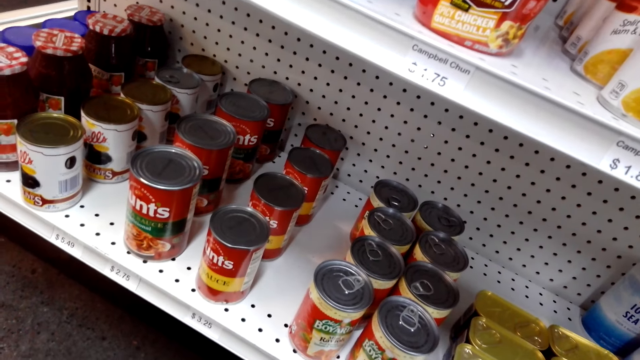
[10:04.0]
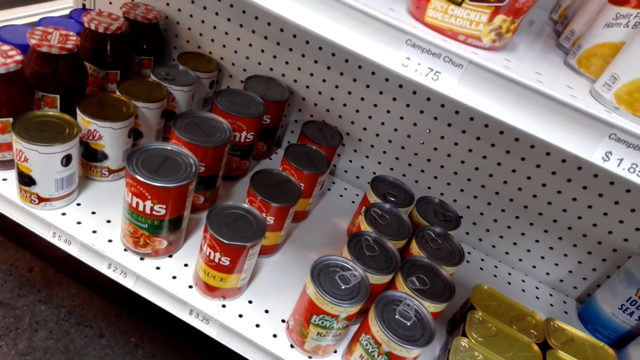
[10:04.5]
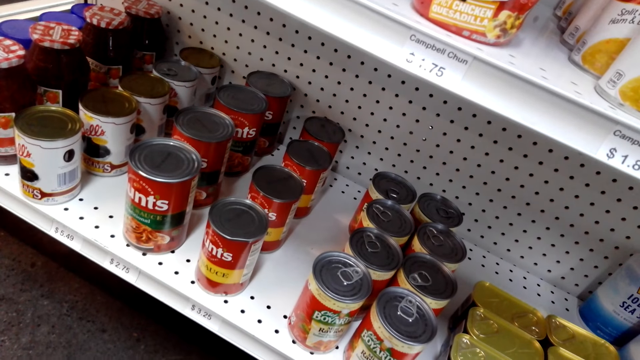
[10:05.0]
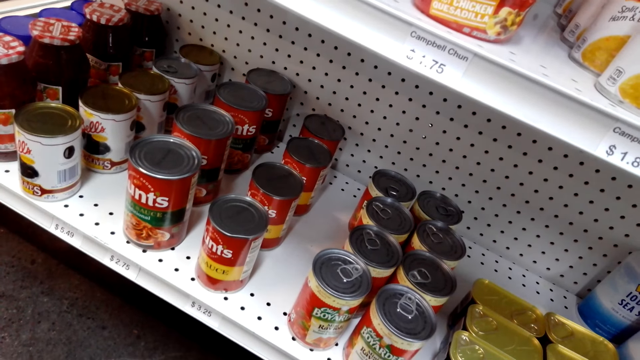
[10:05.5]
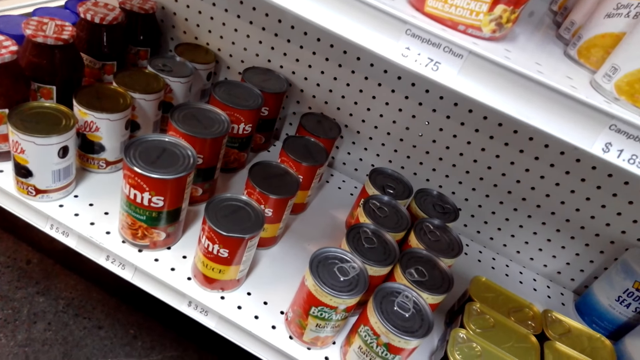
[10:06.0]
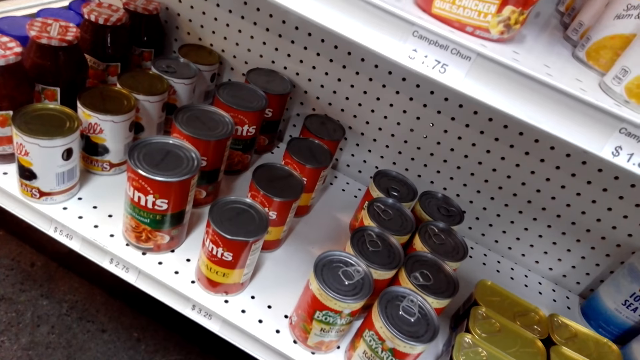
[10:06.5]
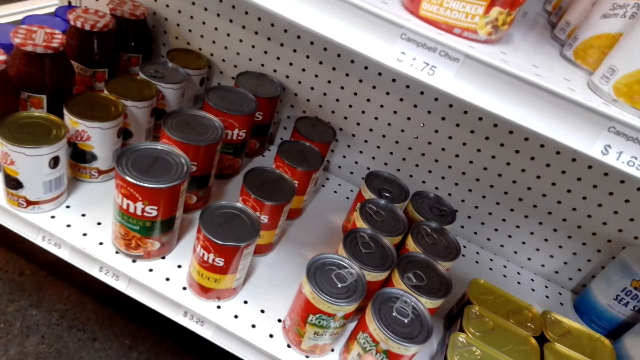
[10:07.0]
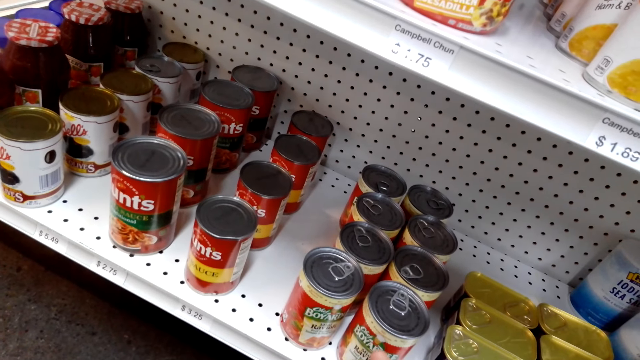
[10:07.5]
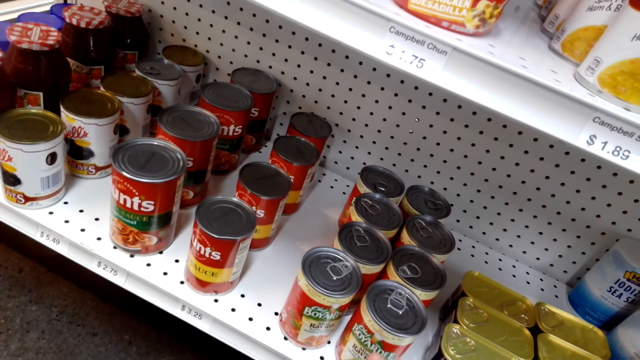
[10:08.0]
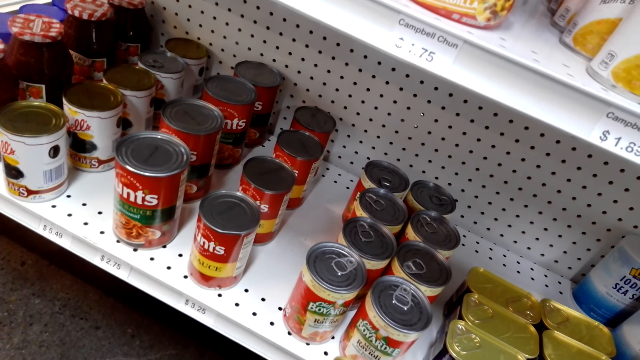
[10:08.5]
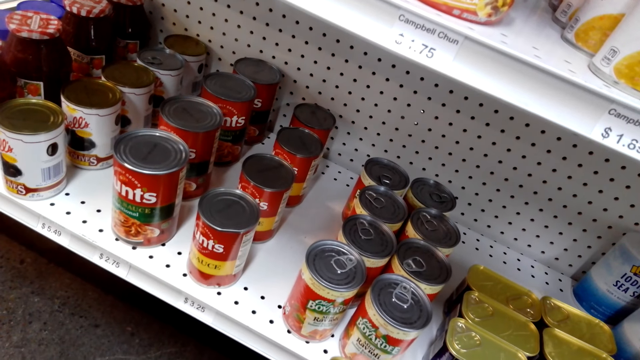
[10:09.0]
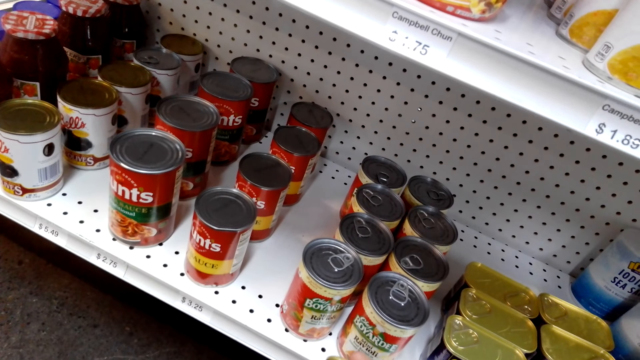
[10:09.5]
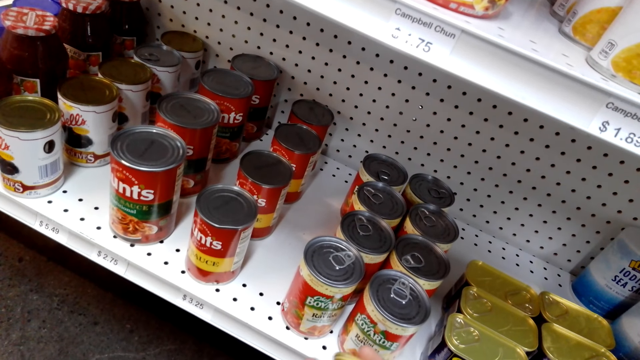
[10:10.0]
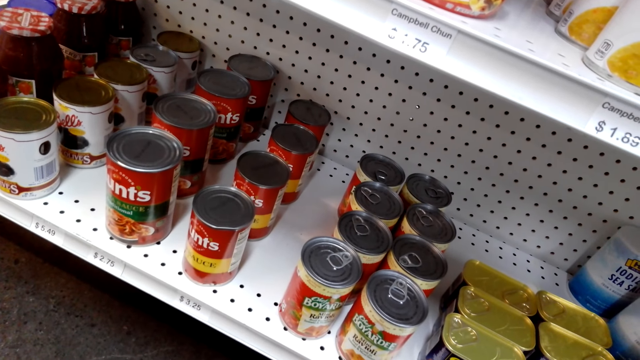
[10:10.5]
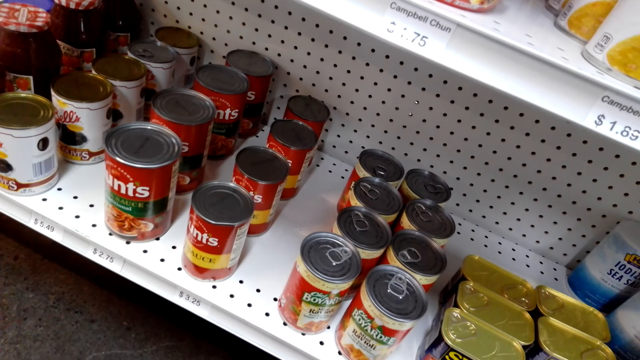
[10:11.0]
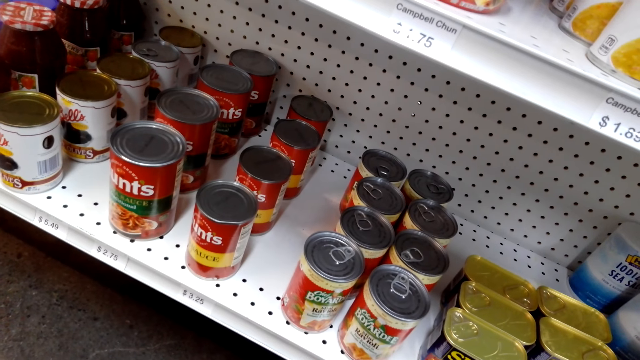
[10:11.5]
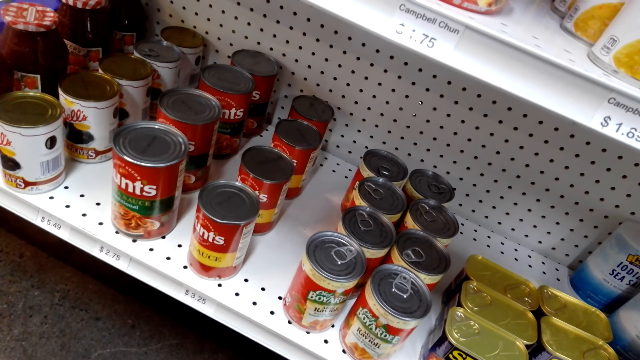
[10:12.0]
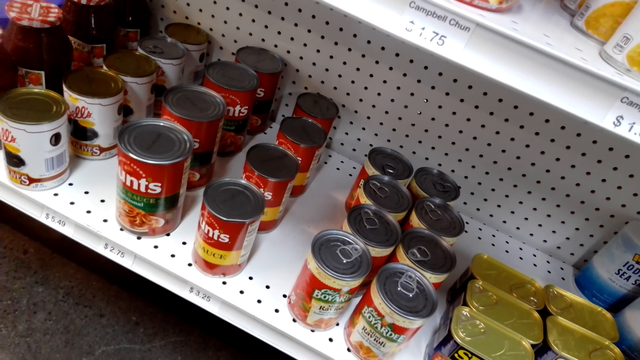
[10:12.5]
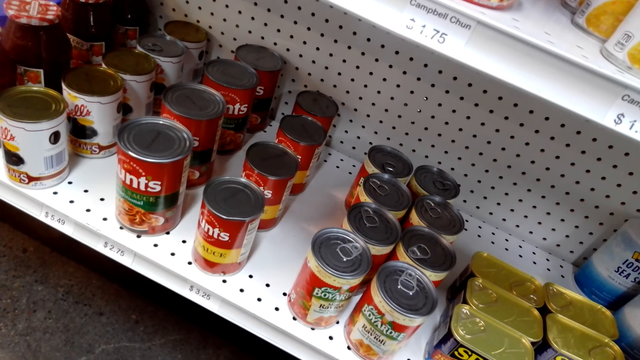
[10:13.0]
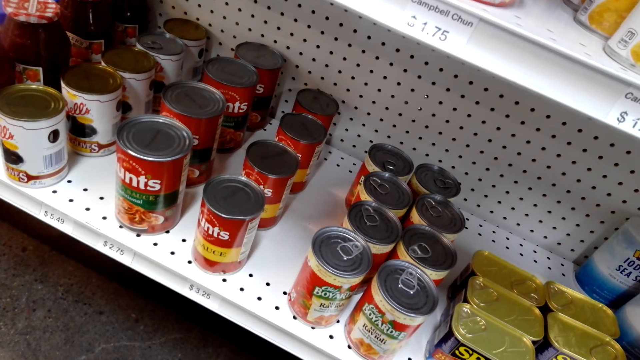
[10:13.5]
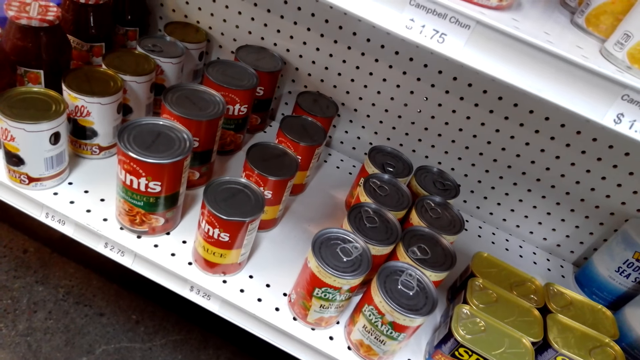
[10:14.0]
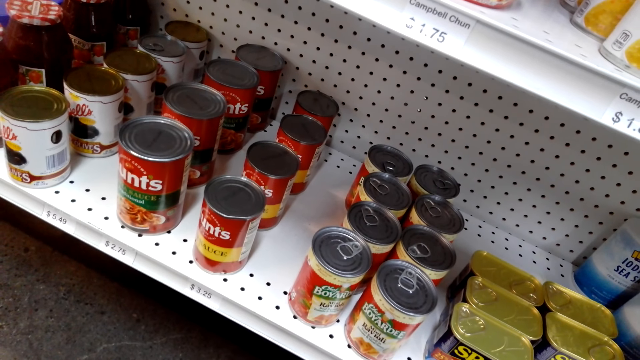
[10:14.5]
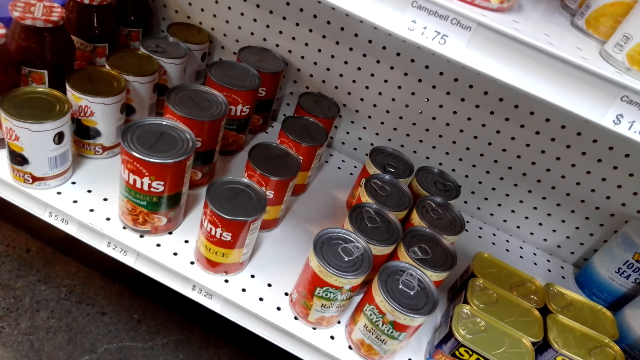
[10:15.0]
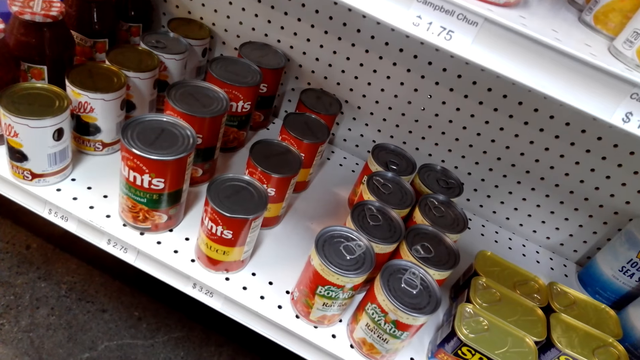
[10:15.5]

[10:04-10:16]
The camera wearer holds a can.

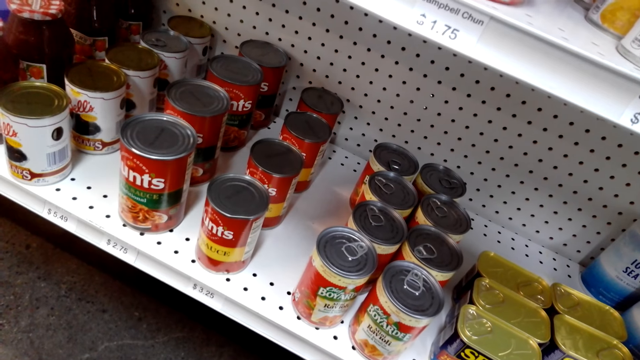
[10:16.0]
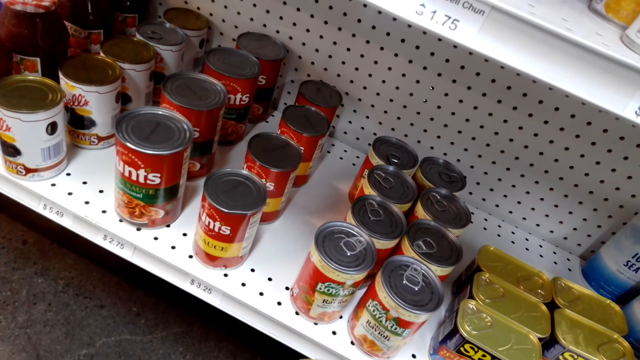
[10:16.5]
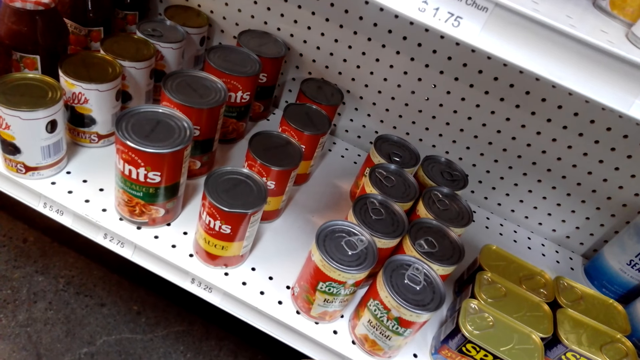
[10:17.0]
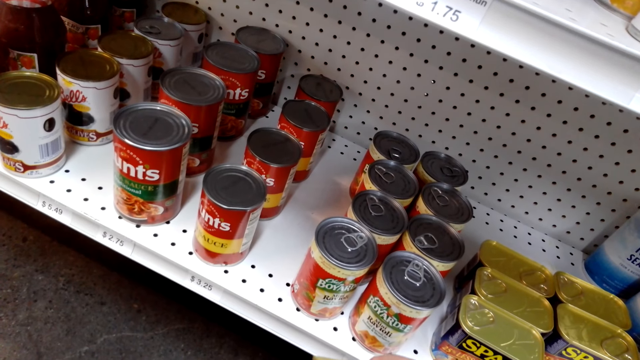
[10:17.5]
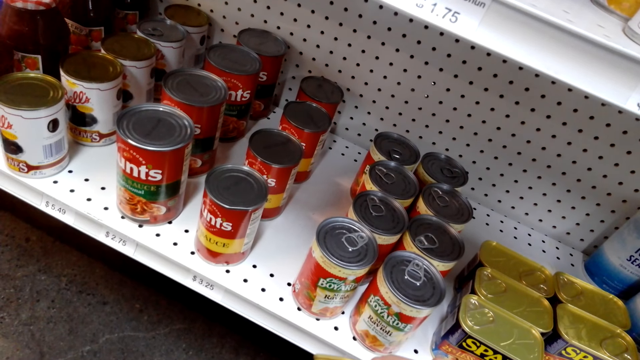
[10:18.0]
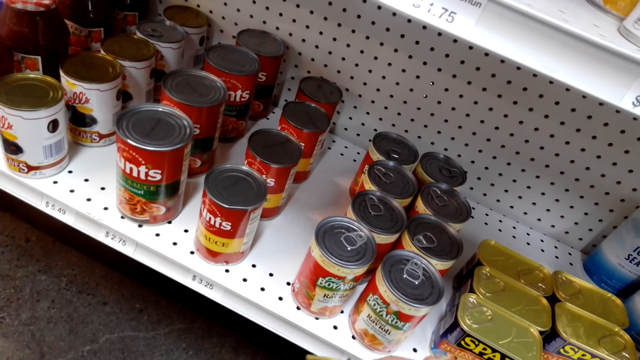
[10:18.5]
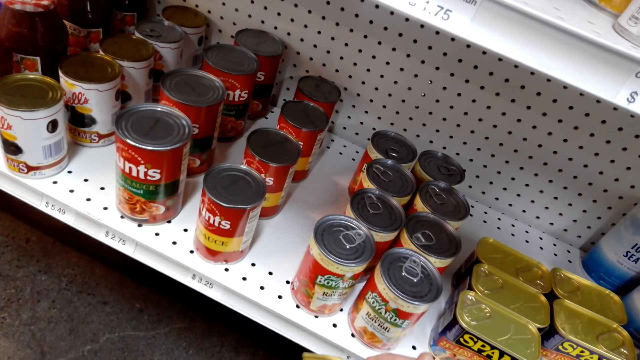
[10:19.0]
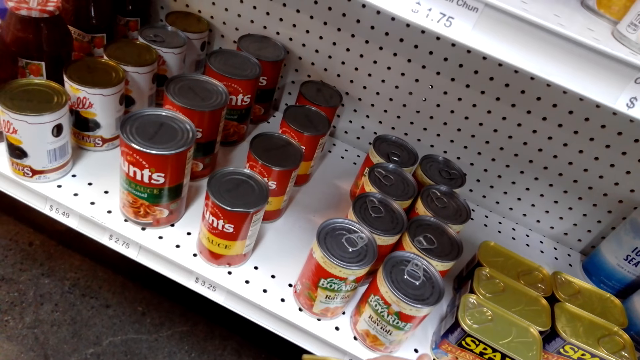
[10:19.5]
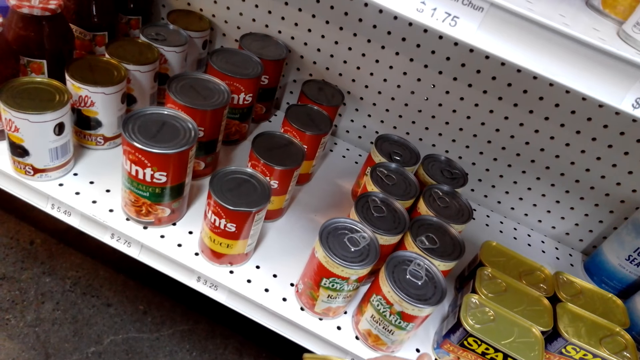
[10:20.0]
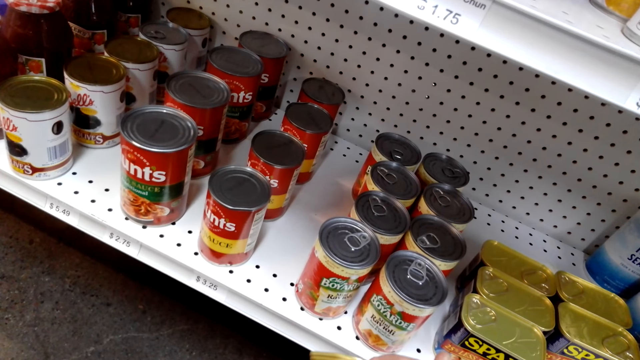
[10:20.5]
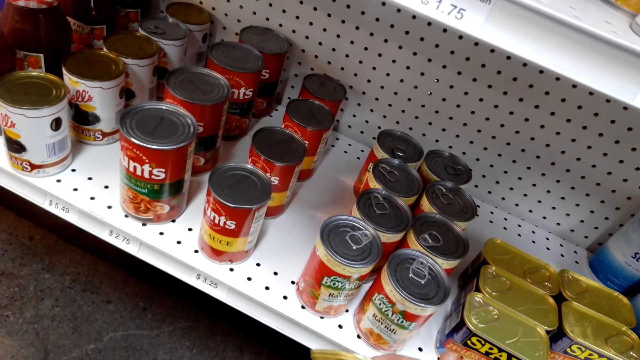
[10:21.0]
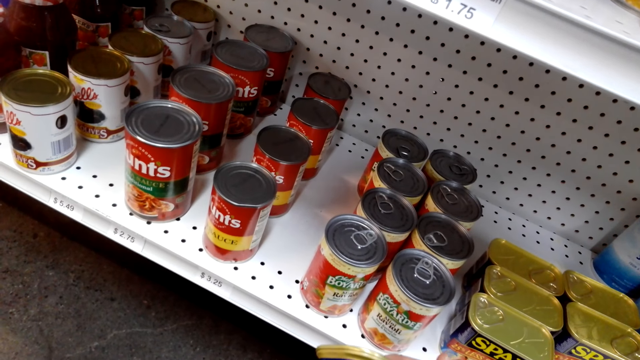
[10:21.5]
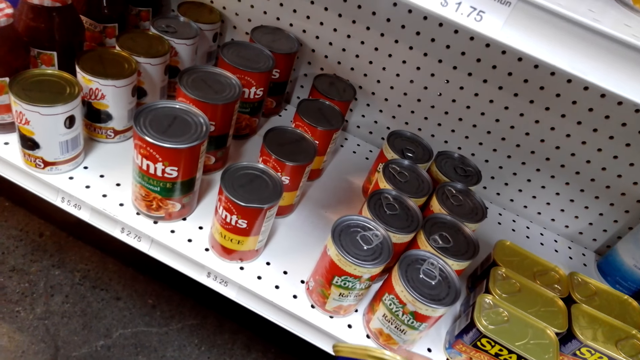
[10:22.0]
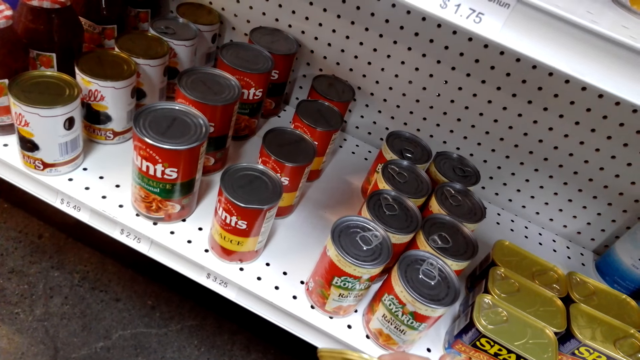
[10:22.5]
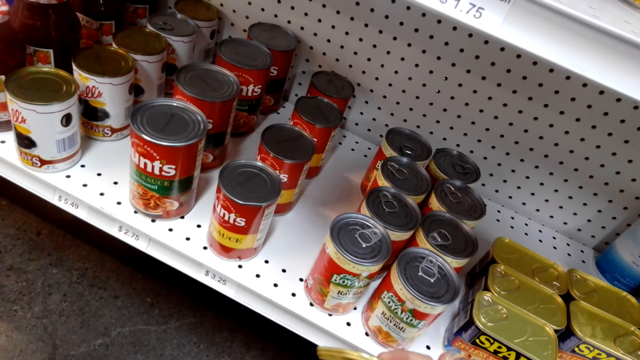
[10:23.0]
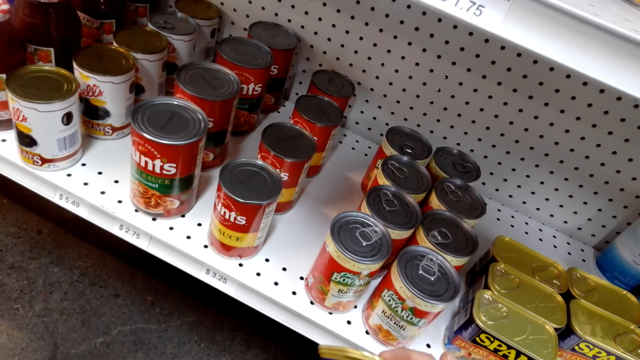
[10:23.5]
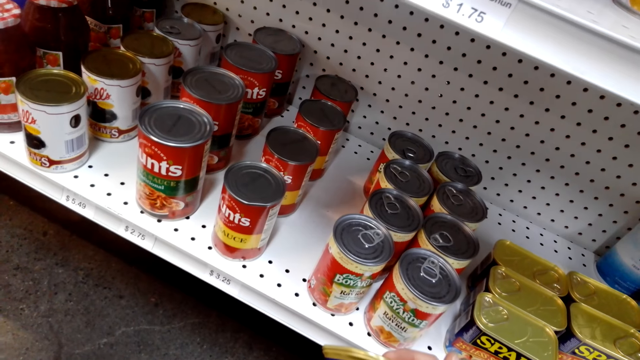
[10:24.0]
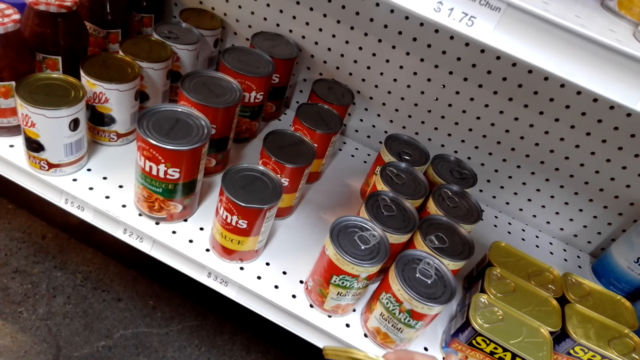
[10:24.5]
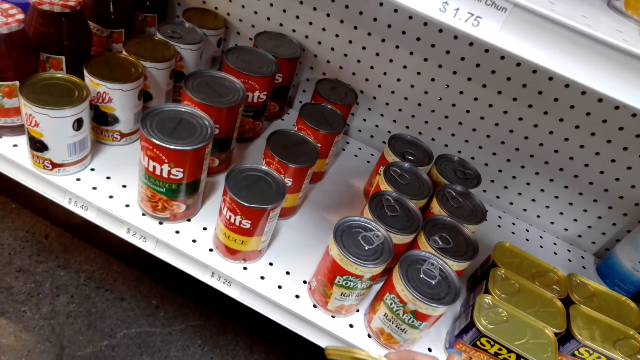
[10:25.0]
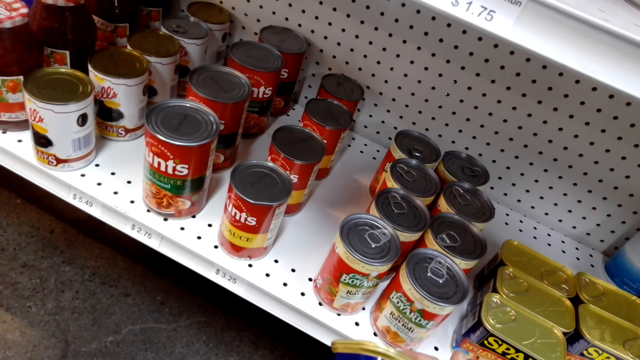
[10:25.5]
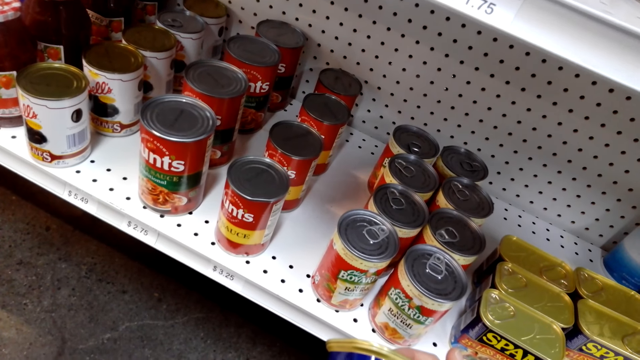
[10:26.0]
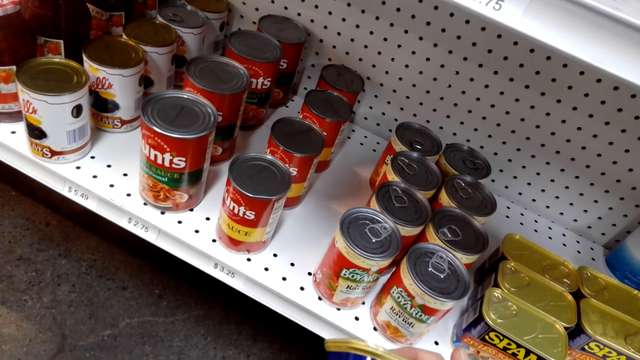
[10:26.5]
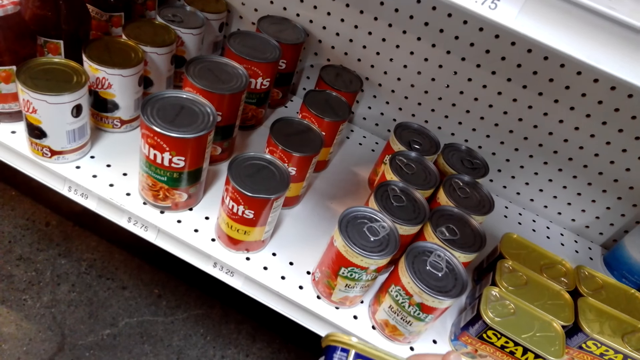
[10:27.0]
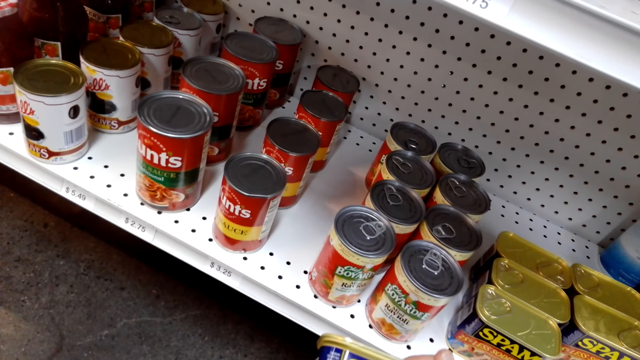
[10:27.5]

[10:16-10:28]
The camera wearer looks at the Spam meat can.
